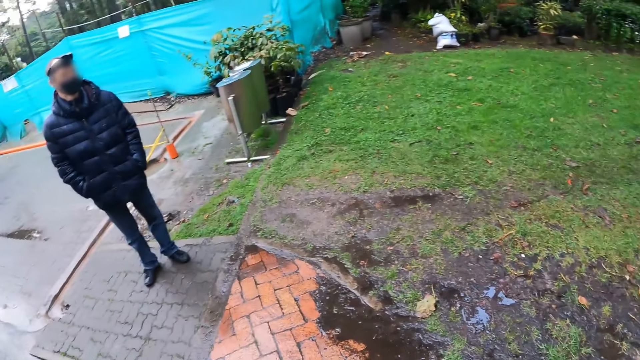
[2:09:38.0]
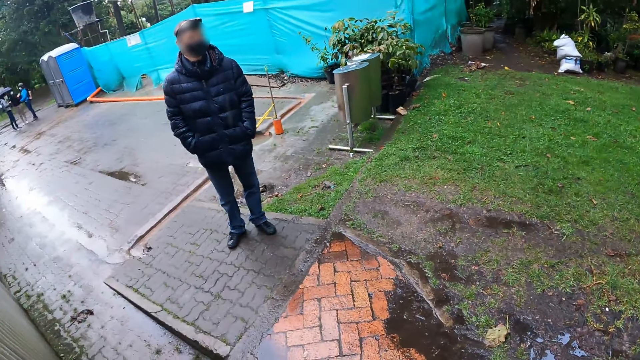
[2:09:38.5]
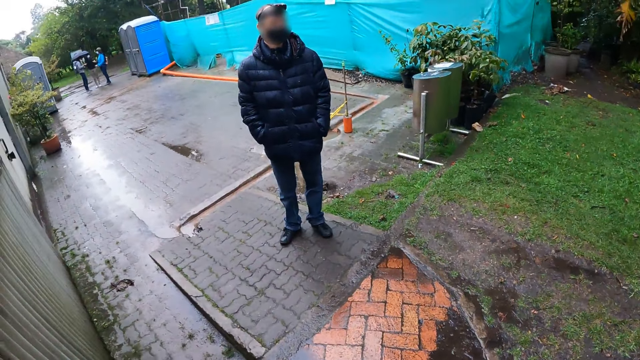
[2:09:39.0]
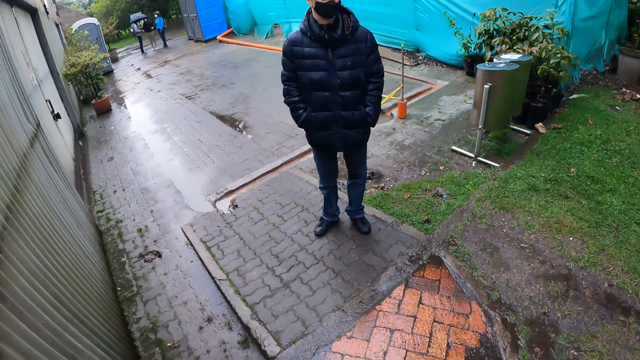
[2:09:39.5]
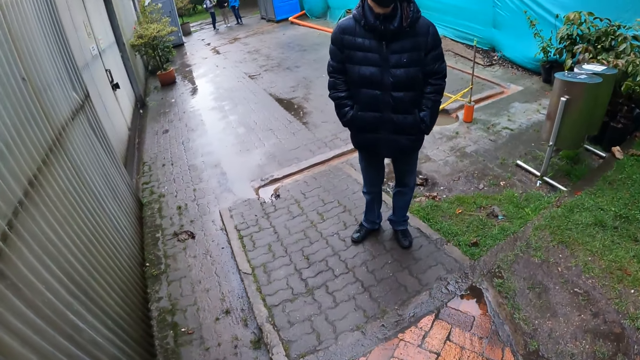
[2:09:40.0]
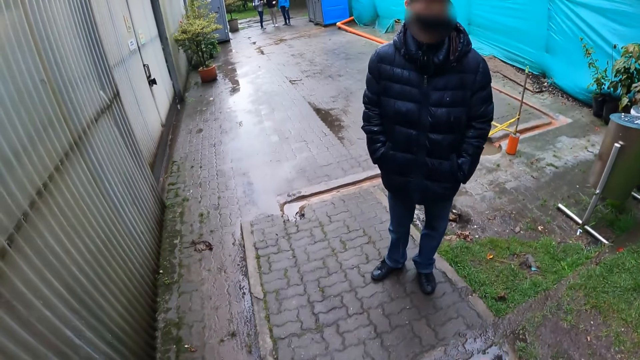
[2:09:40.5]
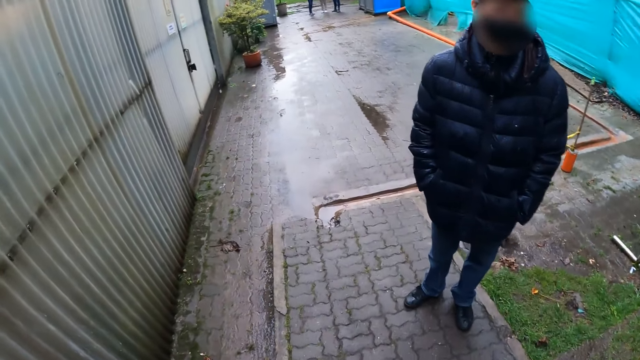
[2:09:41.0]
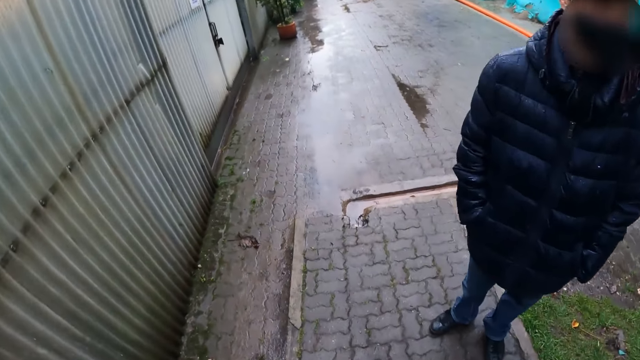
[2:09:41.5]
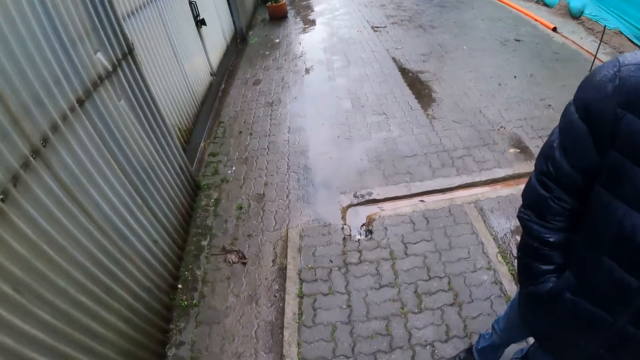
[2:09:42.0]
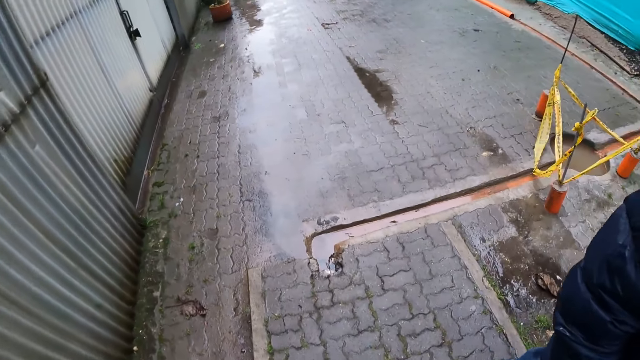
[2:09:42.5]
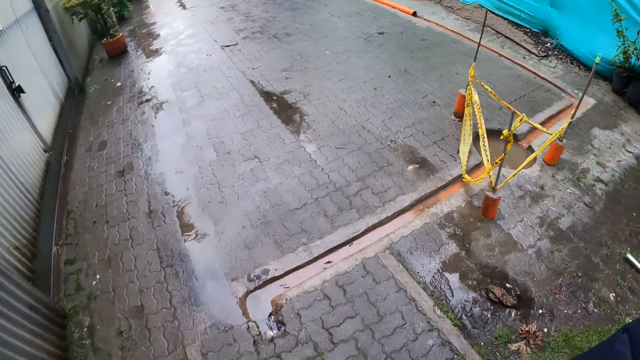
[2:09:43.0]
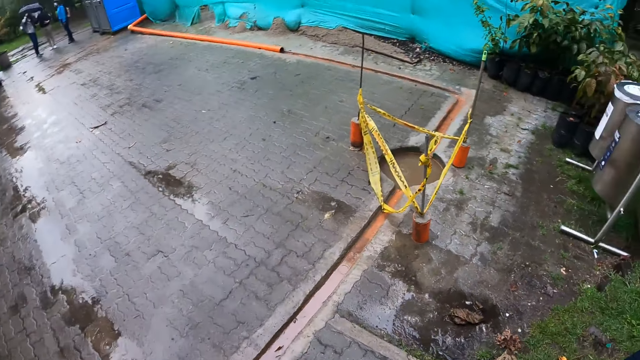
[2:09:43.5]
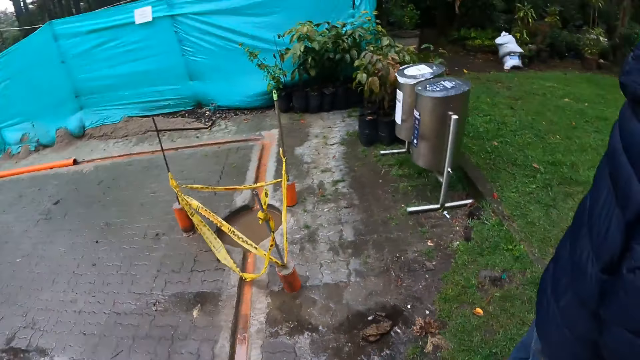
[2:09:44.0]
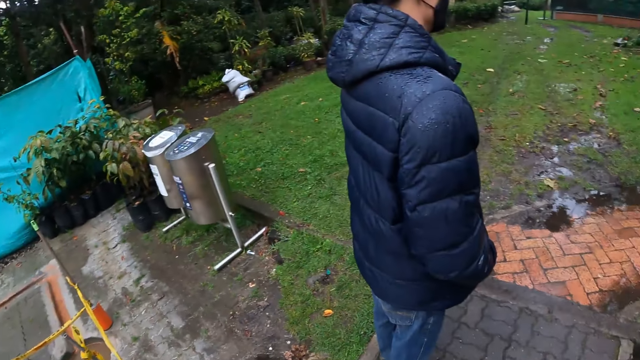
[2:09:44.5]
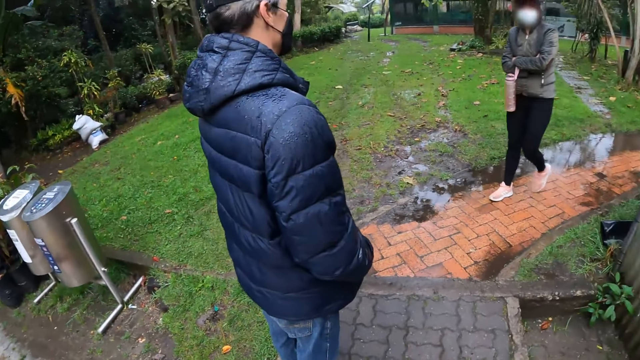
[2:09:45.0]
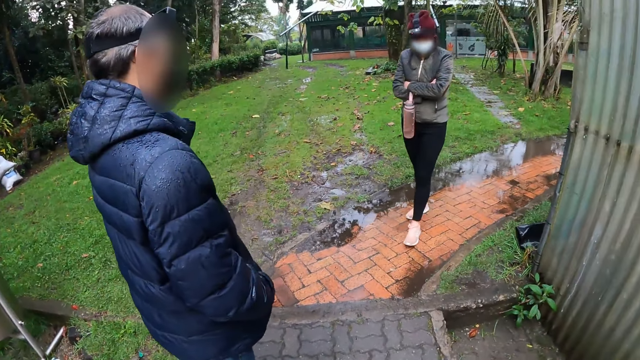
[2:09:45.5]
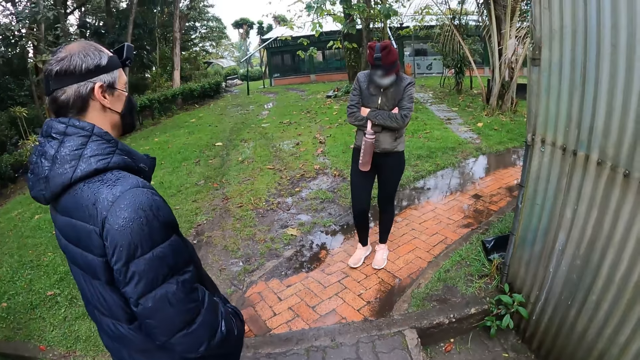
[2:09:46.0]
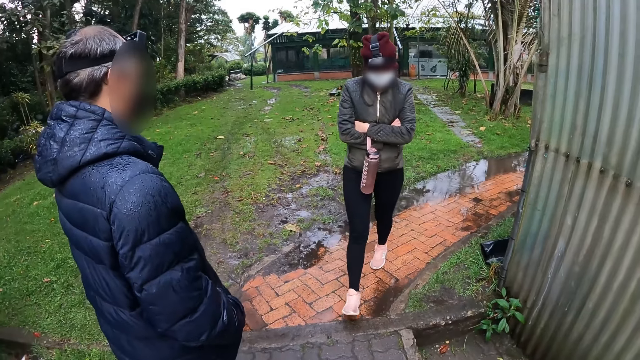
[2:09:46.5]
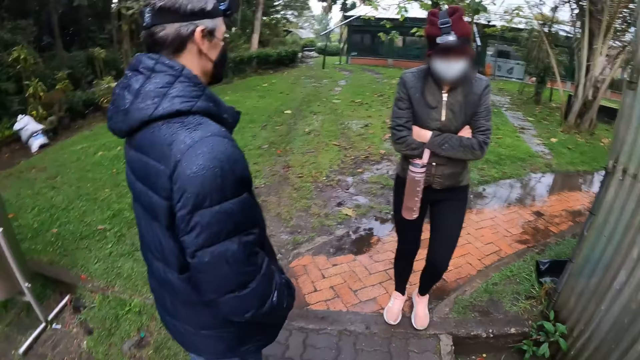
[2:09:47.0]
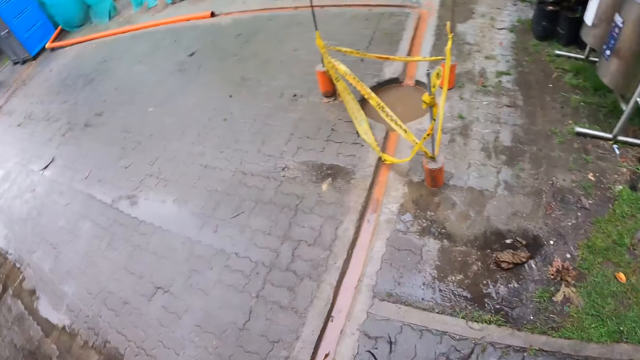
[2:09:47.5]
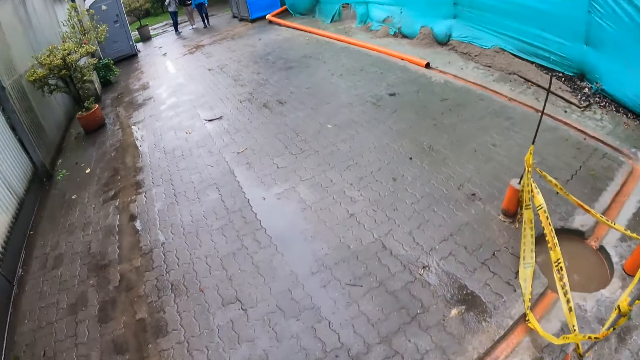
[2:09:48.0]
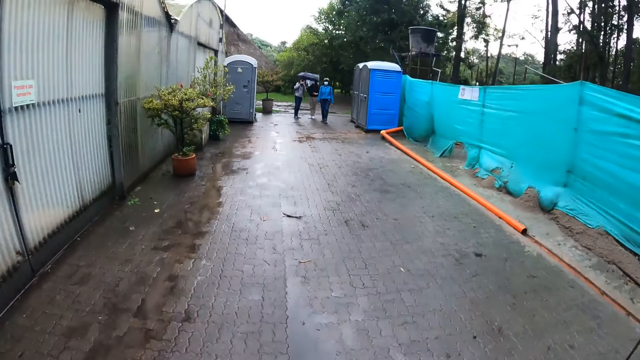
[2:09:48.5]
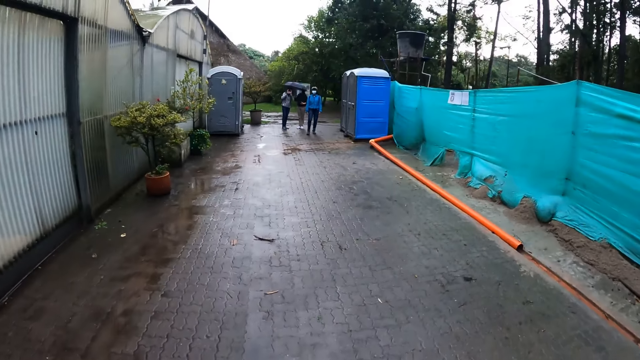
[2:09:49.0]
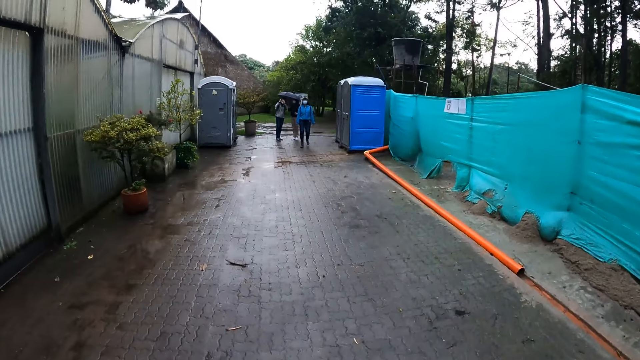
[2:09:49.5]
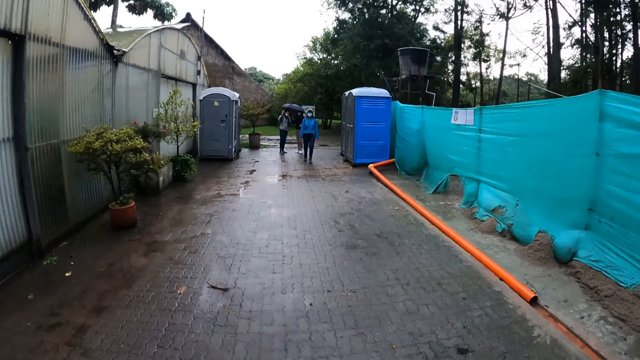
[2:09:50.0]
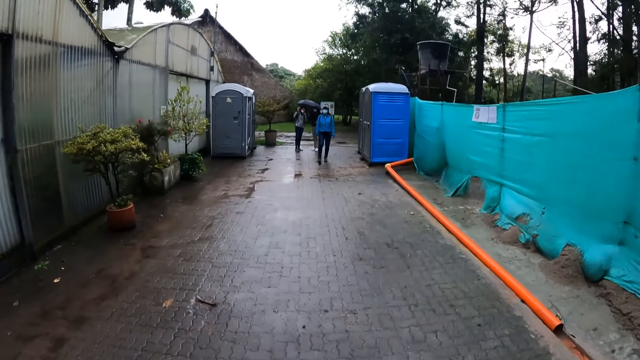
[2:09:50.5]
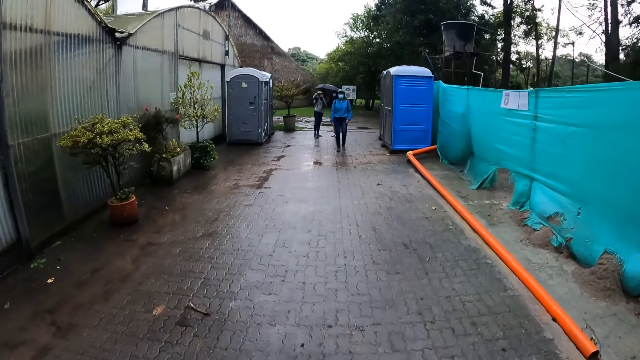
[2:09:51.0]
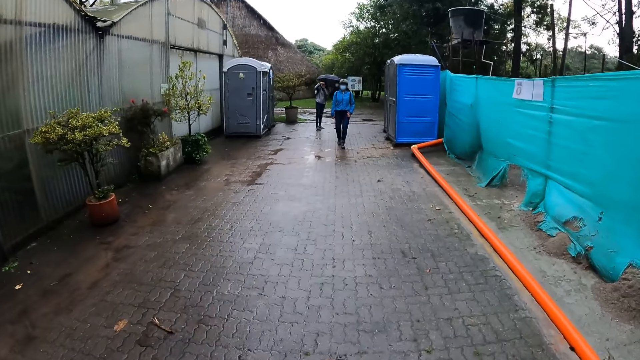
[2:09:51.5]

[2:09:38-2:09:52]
The camera wearer turns back. They walk forward. They turn back. A woman holds a water bottle with both hands. The camera wearer looks forward. They turn back. They walk forward.

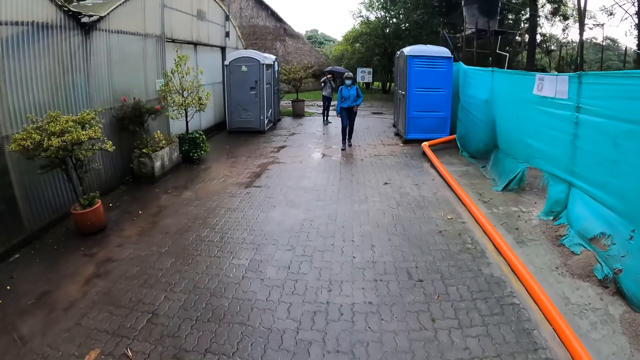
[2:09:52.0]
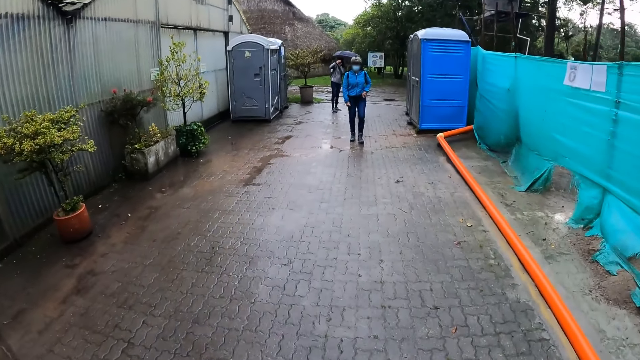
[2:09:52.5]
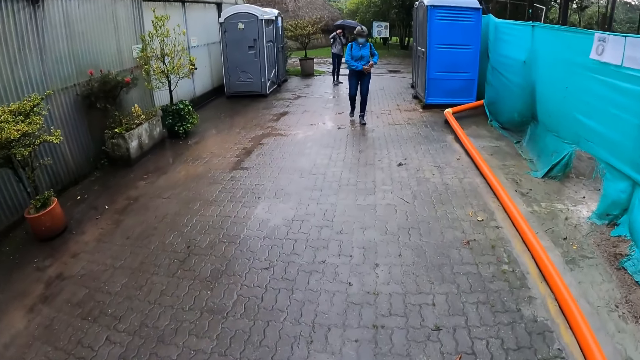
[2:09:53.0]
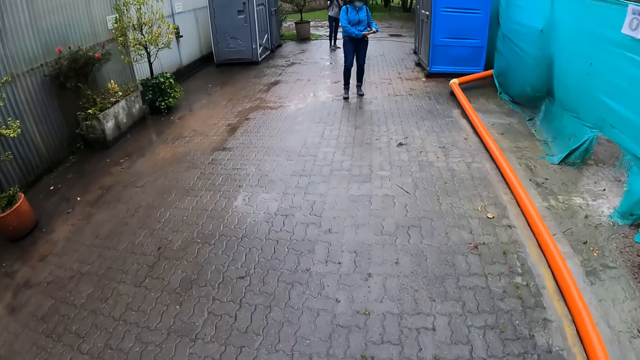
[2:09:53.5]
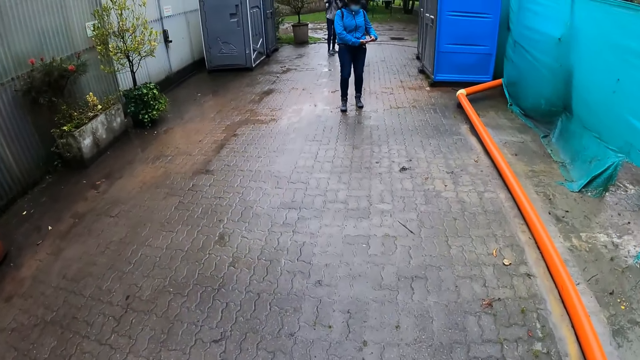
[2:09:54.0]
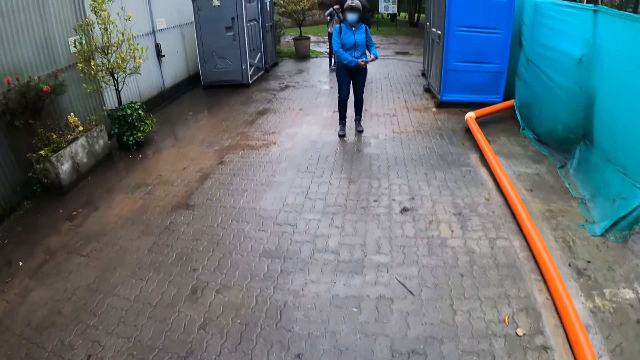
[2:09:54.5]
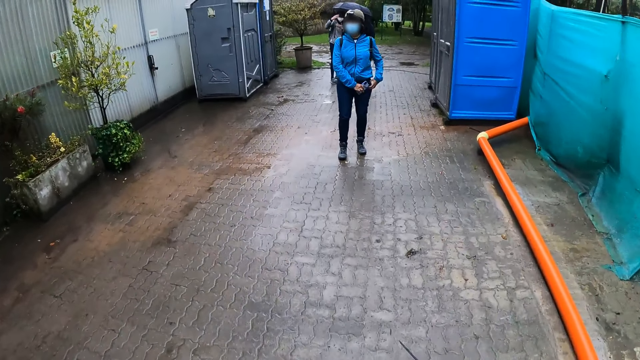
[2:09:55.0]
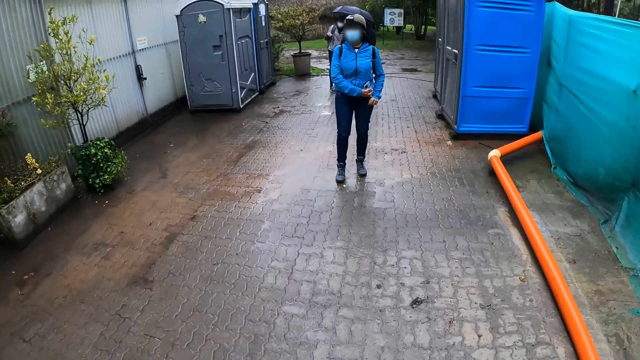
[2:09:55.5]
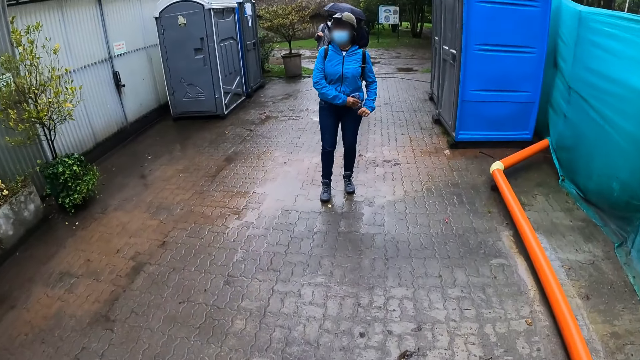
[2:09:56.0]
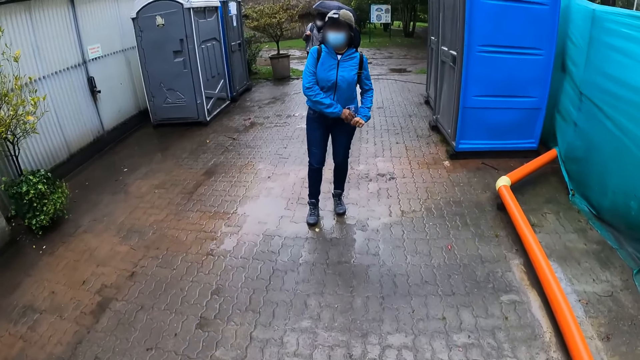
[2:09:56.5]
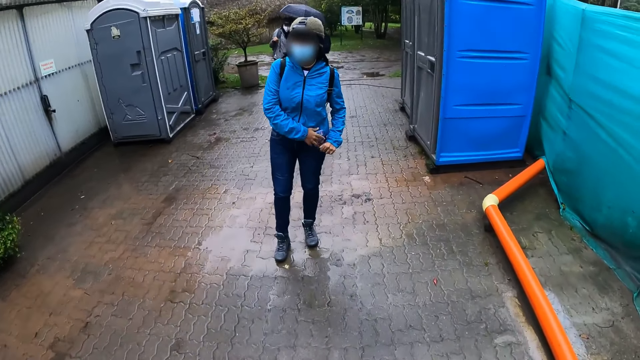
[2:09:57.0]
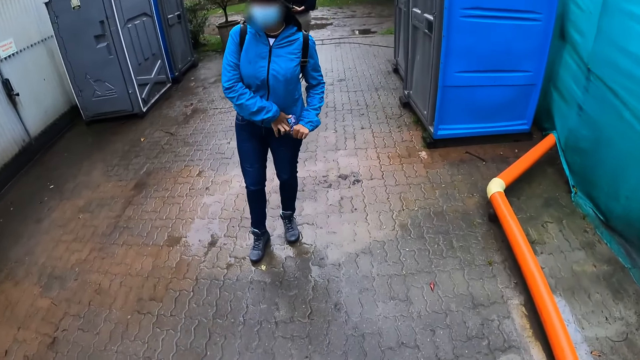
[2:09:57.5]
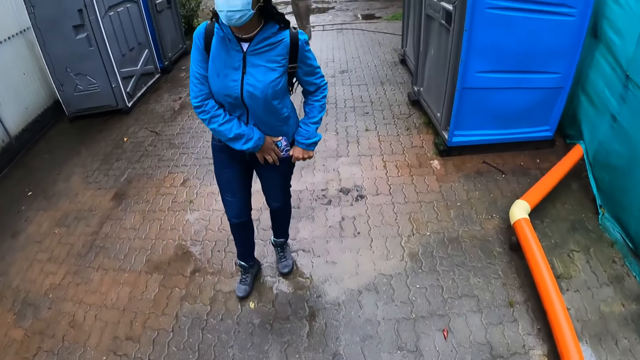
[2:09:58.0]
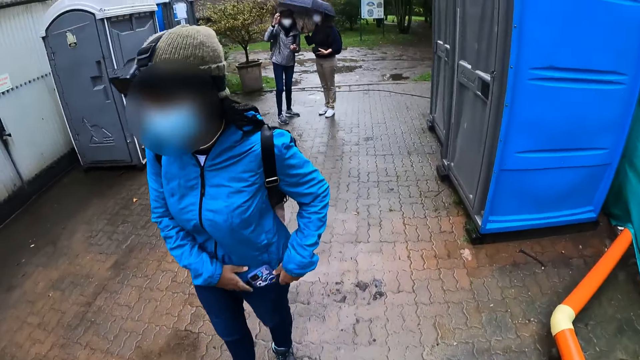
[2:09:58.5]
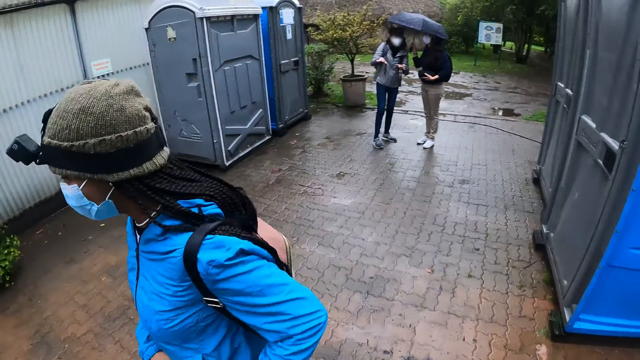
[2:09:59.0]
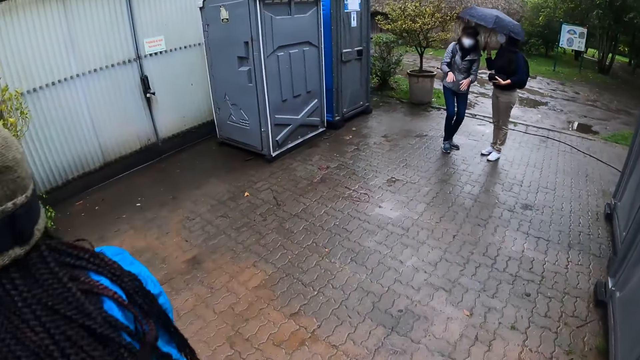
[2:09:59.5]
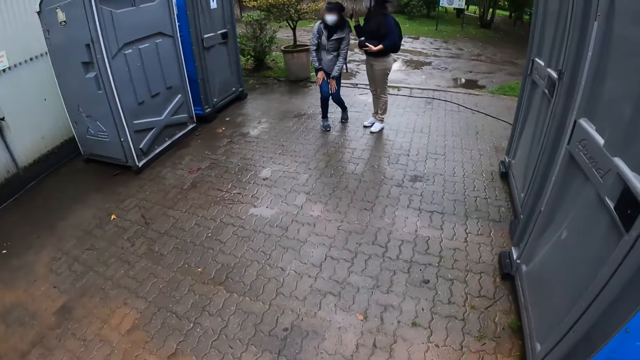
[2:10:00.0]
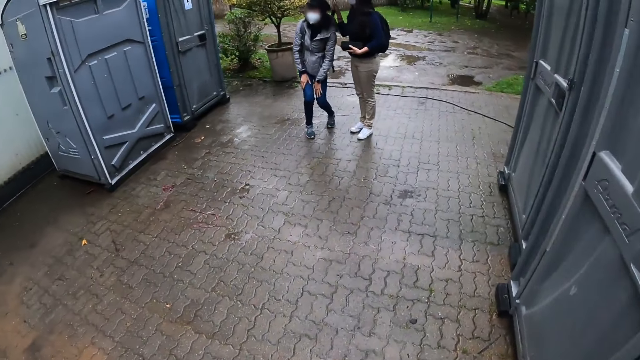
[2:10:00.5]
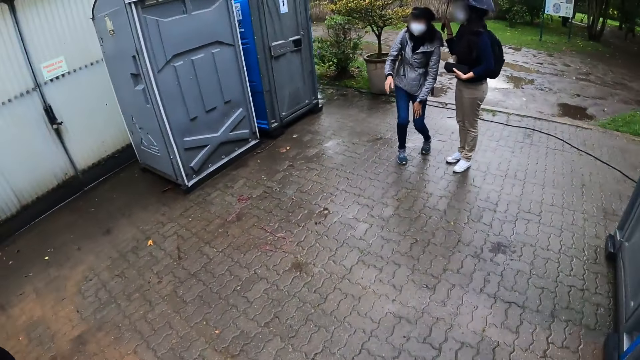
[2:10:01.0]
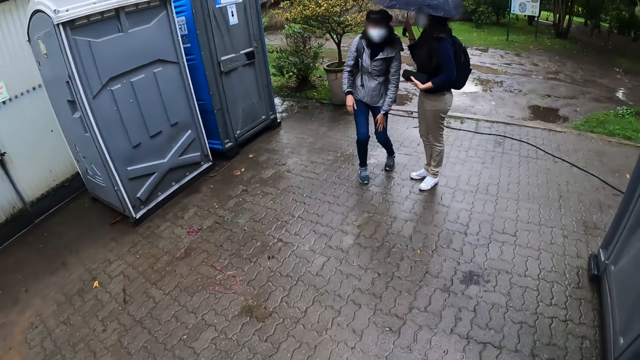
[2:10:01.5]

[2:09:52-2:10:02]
Another woman brings out a phone from her pocket with her left hand. The woman puts the phone in her pocket with her right hand.
